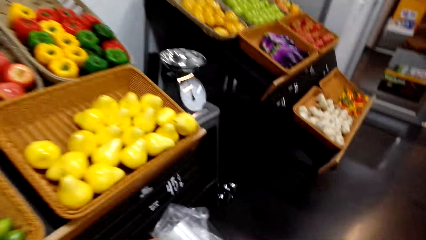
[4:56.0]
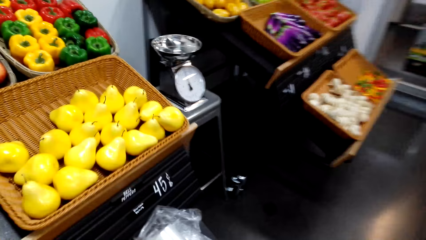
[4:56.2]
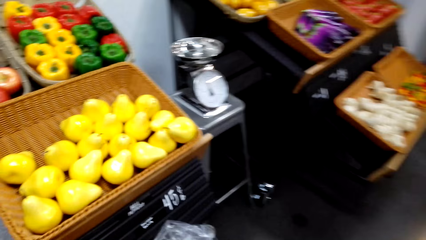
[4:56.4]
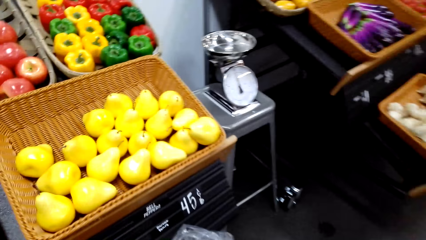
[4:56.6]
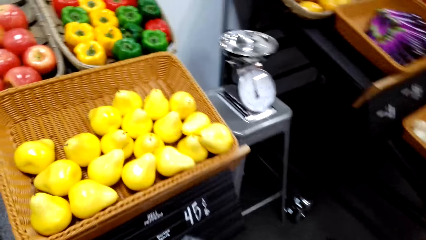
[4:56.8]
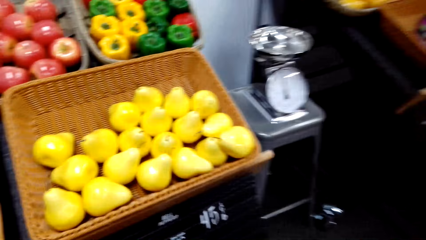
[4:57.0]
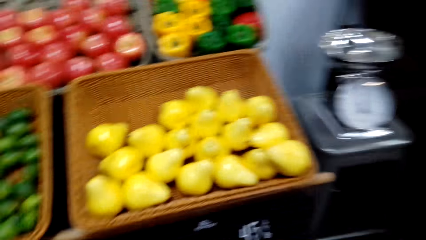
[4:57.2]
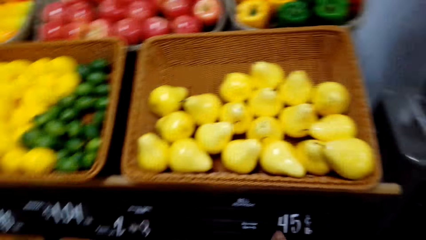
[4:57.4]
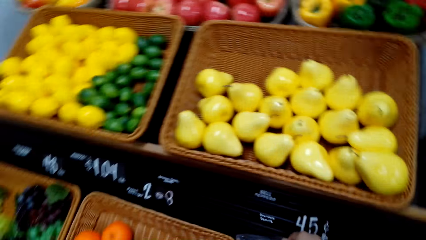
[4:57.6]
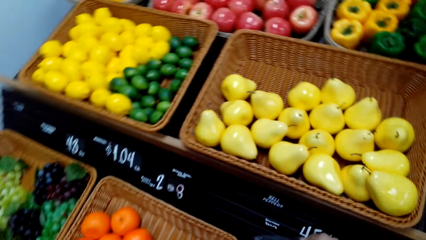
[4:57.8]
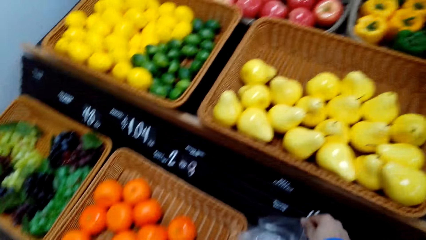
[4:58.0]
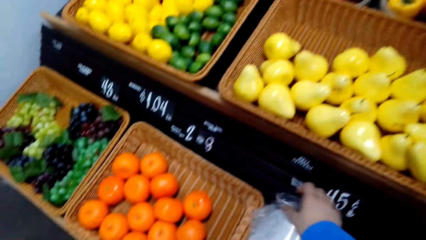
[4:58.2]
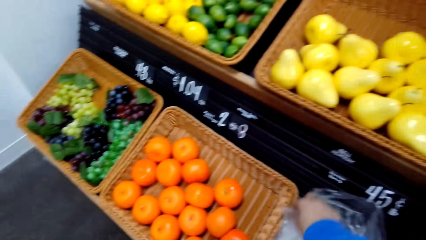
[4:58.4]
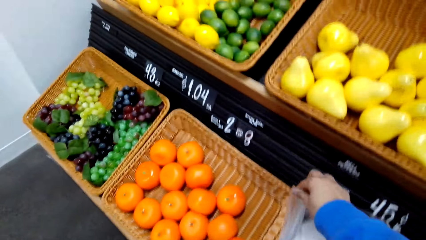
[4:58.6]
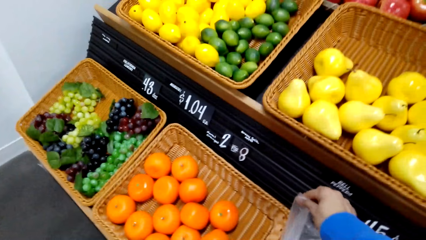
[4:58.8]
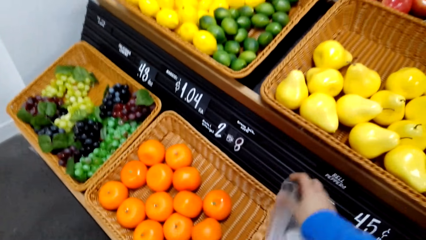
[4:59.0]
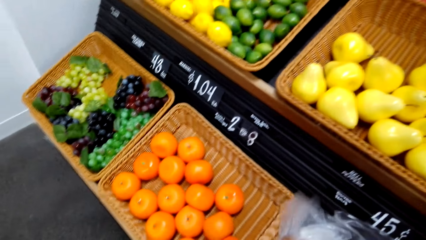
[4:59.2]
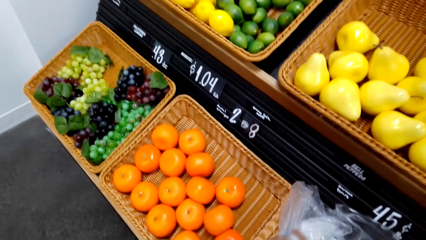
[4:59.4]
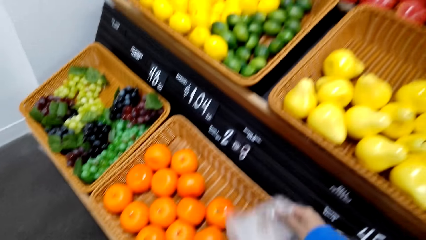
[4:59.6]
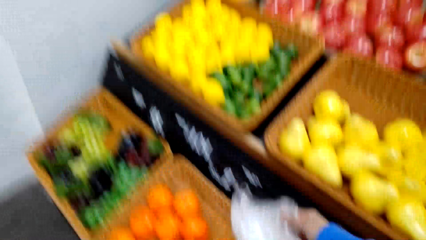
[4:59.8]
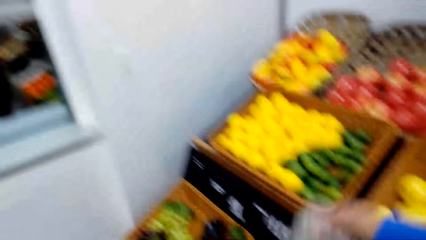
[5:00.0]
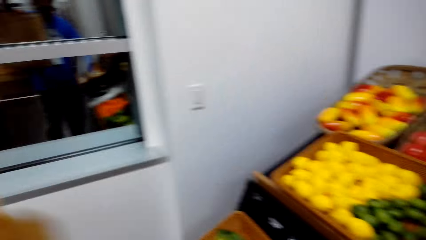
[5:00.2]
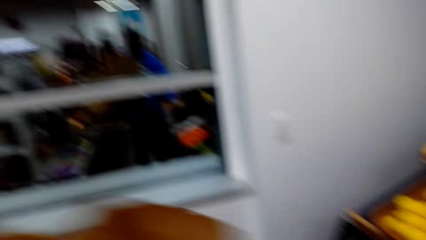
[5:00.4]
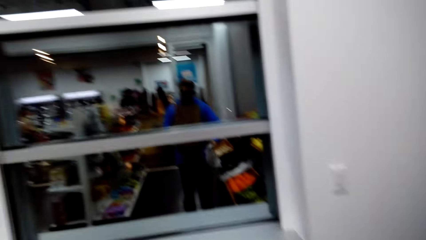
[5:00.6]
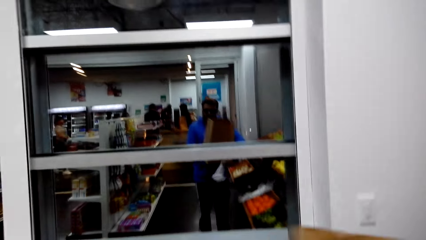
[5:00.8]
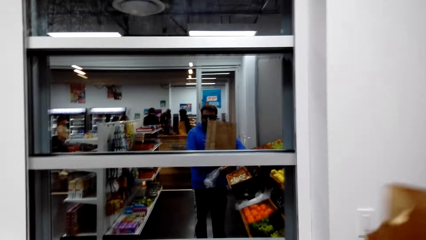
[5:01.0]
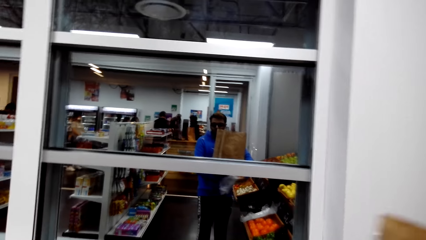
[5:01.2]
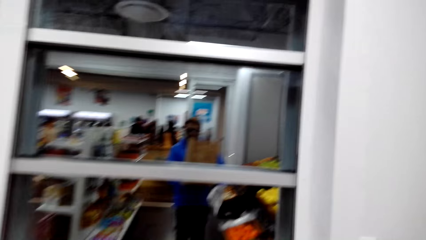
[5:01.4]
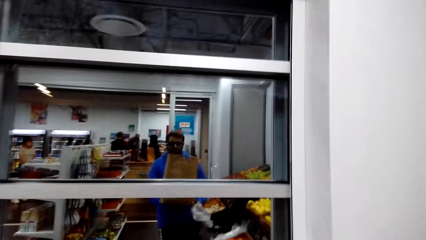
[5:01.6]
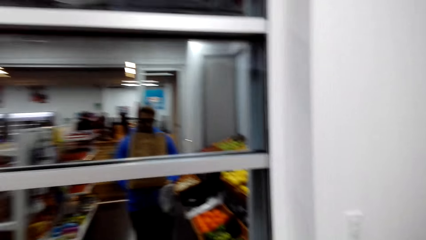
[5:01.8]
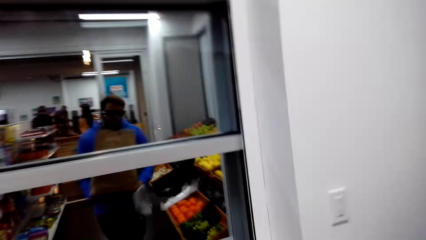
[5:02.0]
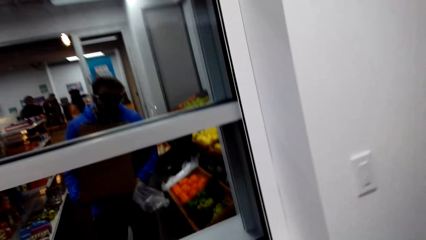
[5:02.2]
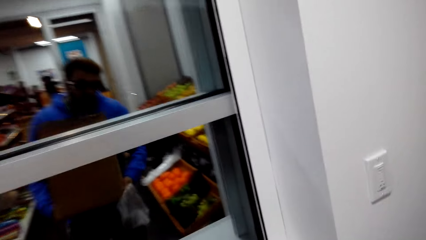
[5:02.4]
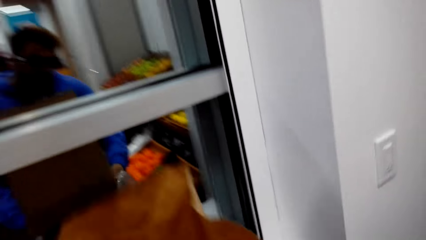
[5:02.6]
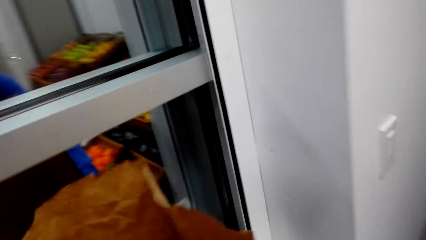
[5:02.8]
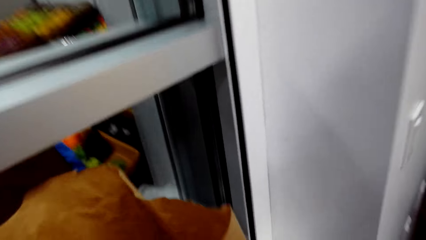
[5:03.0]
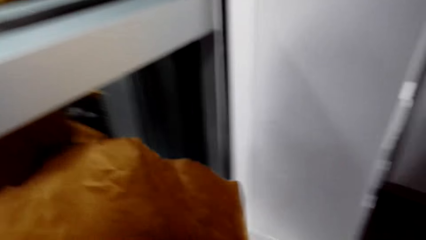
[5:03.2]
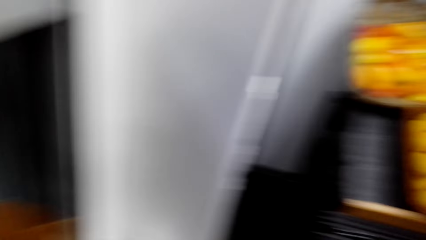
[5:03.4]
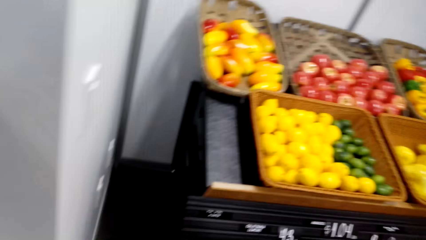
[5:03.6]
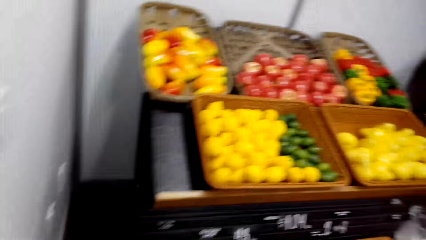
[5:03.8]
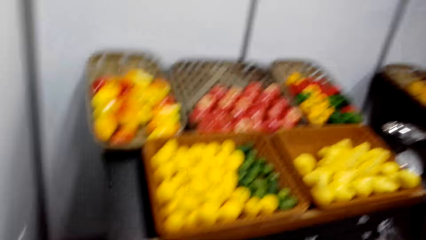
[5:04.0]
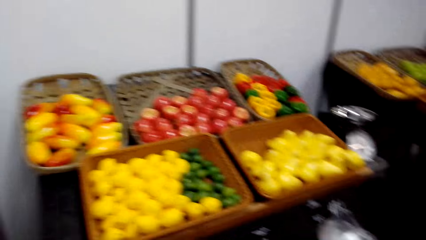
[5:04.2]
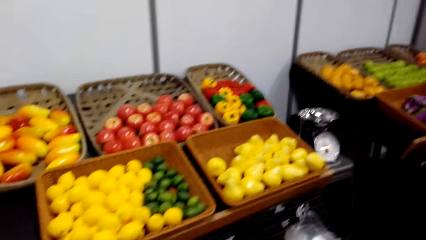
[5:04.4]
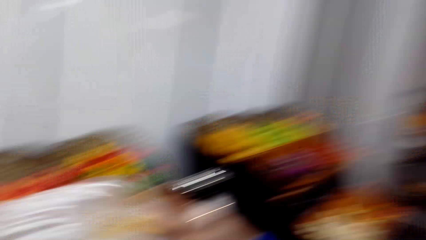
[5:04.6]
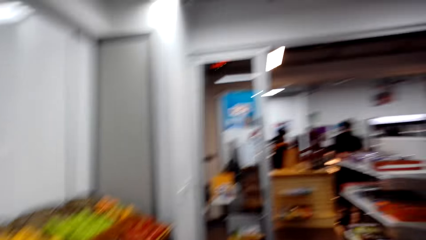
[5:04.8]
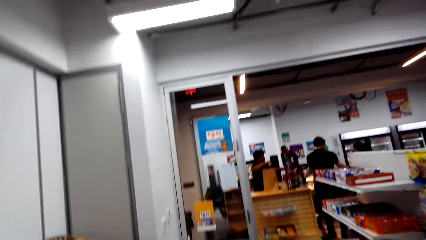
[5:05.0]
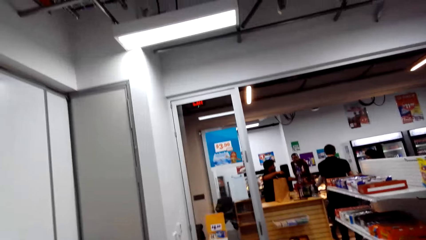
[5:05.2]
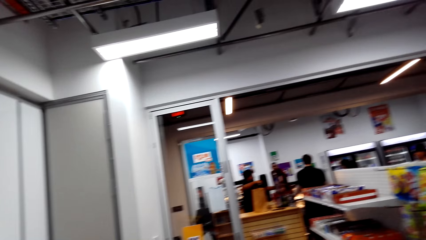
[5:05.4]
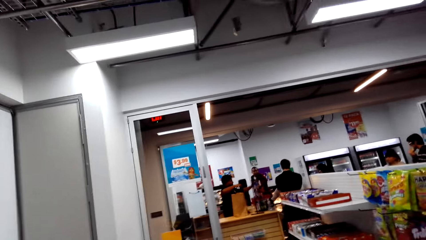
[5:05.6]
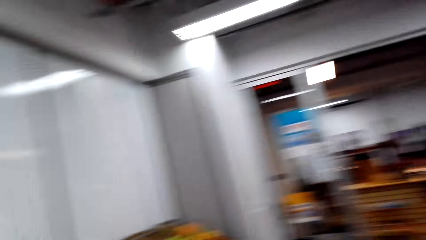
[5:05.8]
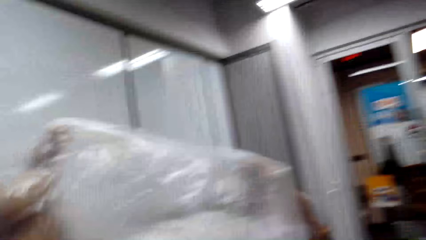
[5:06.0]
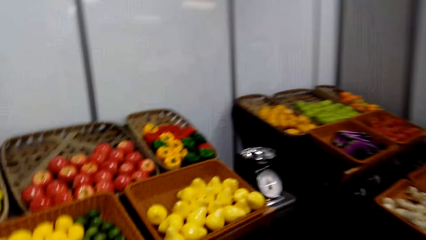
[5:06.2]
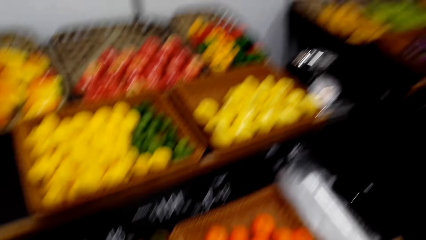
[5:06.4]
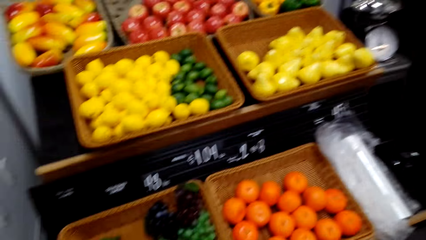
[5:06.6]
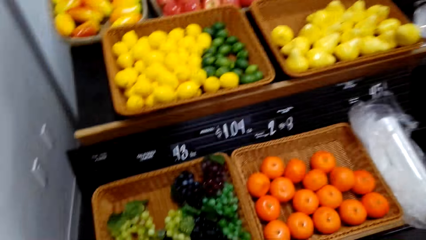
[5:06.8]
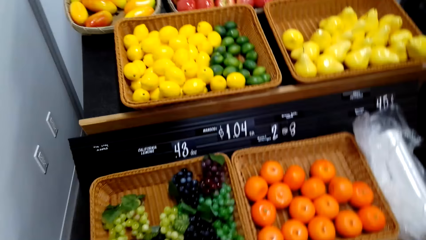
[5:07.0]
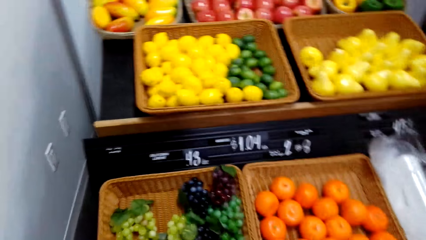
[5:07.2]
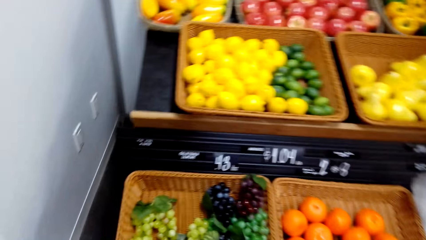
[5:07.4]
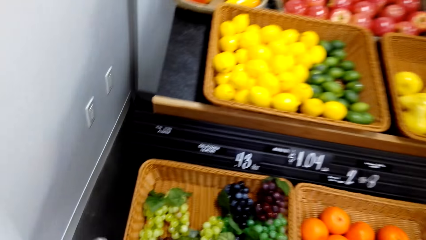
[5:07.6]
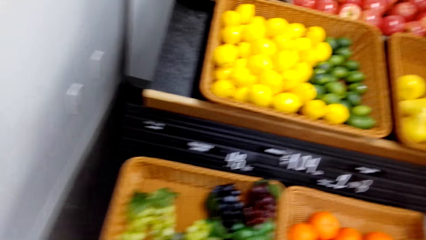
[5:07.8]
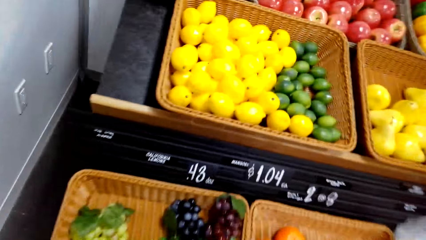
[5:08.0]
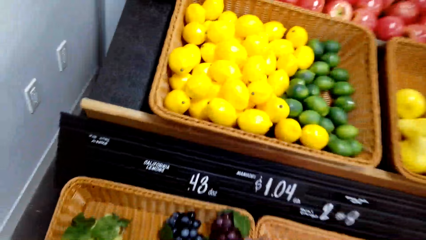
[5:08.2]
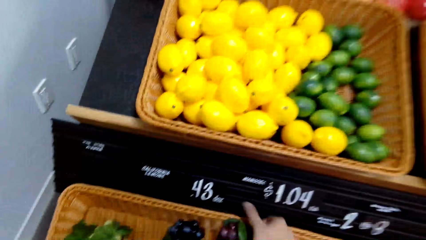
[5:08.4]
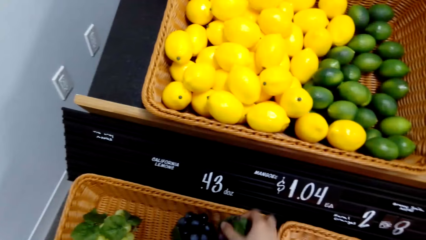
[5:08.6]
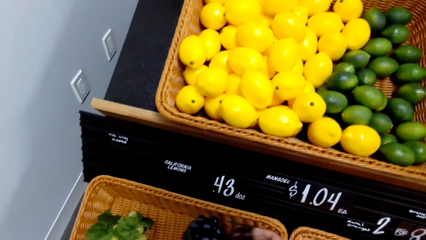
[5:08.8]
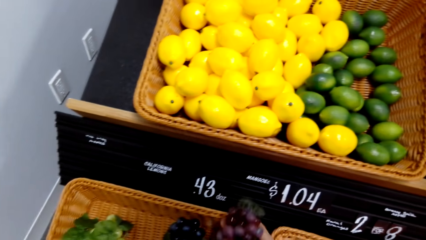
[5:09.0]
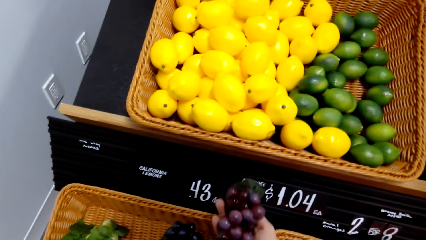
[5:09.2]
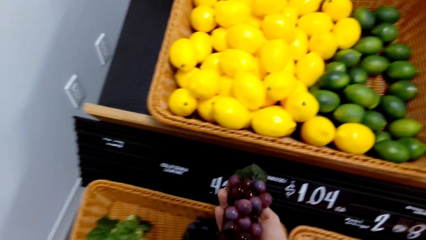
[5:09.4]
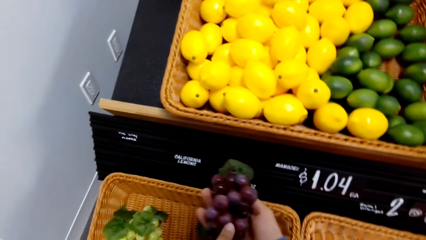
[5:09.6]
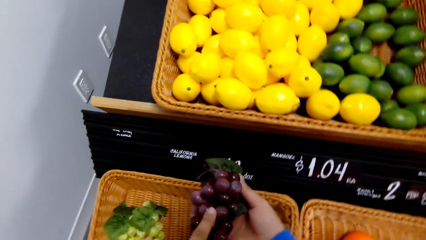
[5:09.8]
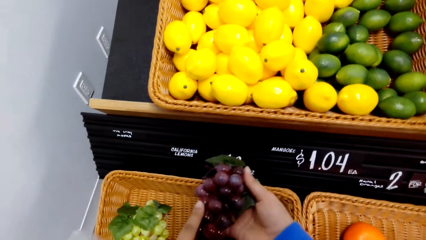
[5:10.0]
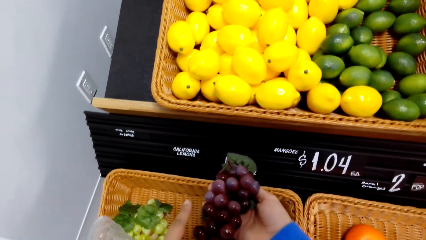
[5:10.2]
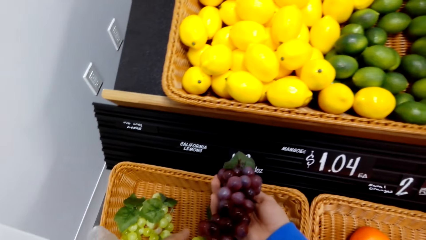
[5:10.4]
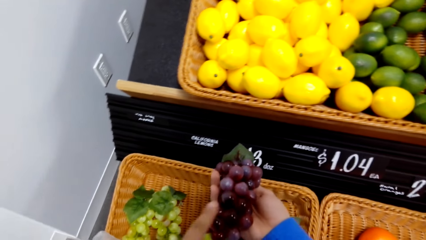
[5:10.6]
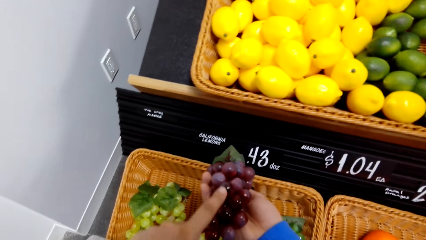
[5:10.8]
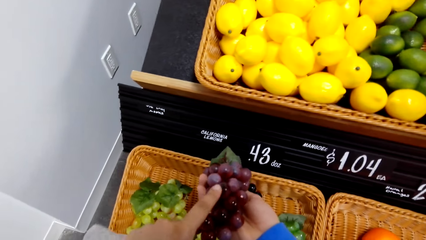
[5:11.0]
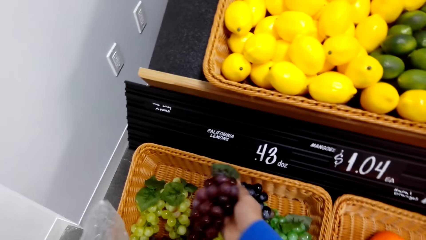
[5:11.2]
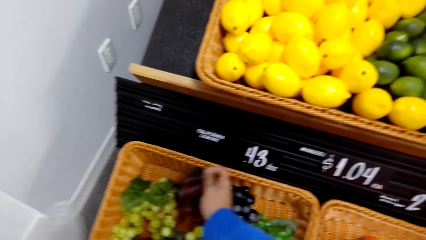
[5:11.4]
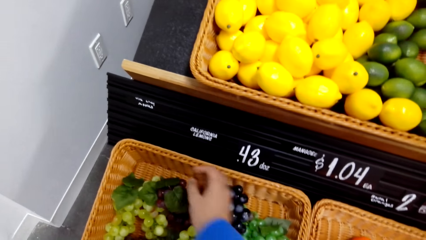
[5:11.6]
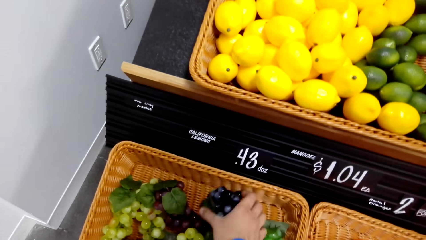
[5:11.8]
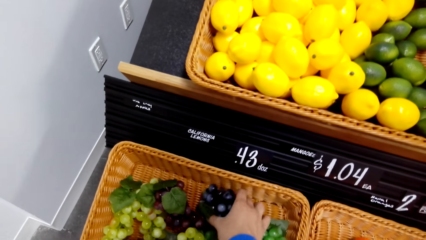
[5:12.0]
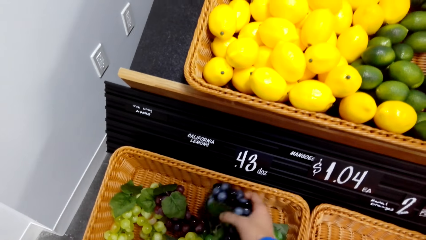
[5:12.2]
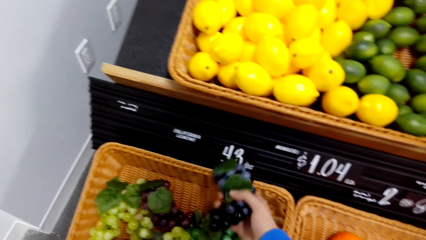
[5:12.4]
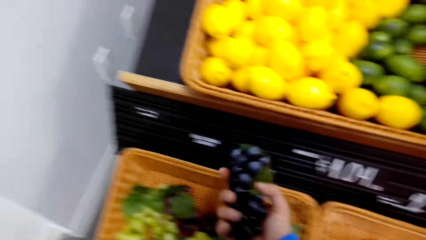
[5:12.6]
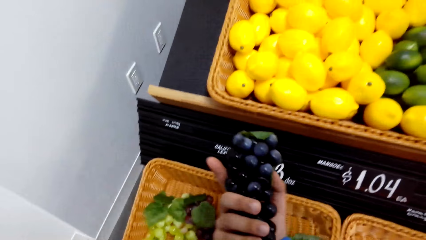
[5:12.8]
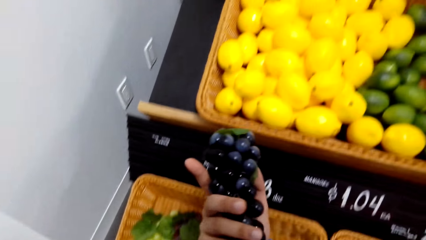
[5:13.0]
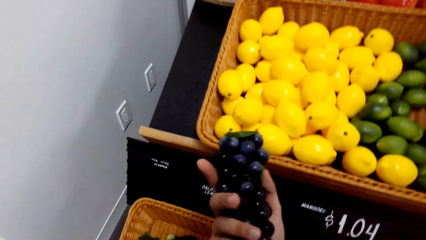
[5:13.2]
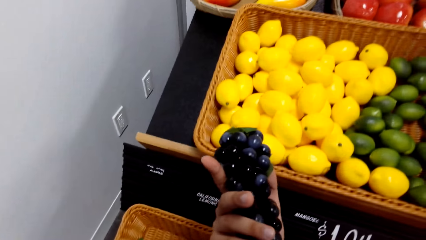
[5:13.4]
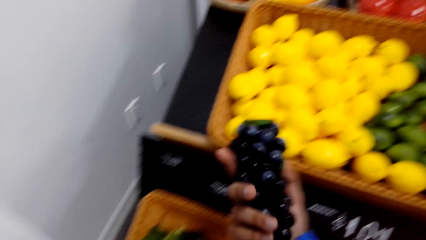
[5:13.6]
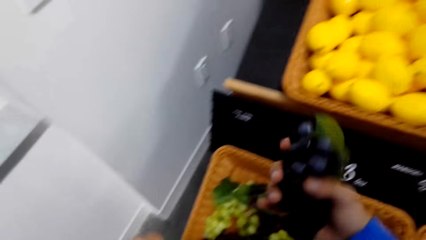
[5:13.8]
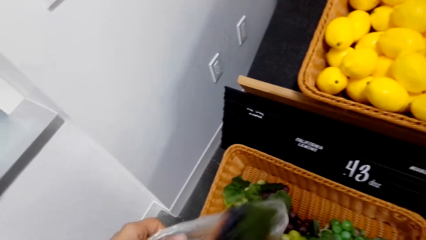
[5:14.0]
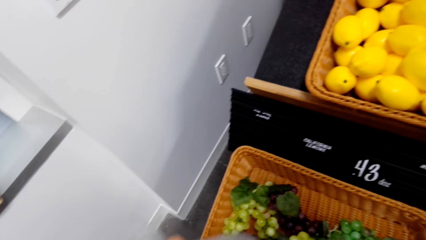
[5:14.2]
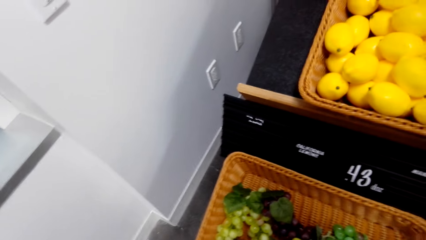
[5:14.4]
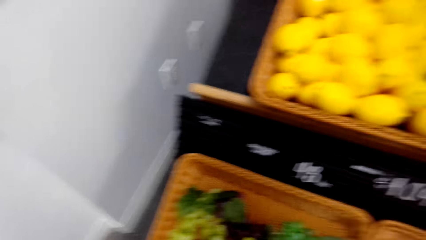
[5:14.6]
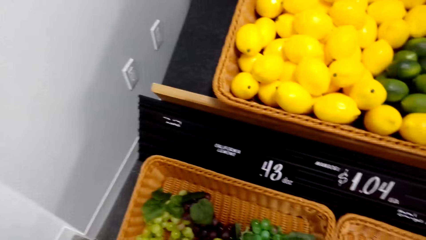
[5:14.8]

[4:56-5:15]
The camera wearer takes a polythene paper or plastic bag. They walk towards the fruits. They look around. They put down the carrier bag. They turn around. They open the plastic bag. They pick up grapes and look at the grapes. They put down the grapes. They pick up the grapes. They touch the grapes. They look at the grapes. They put the grapes in the polythene paper.
